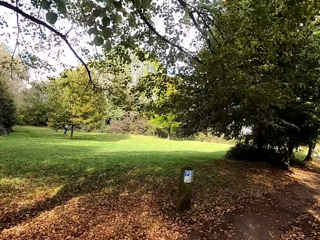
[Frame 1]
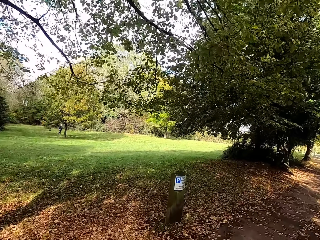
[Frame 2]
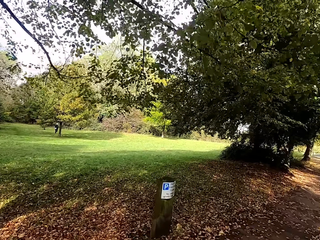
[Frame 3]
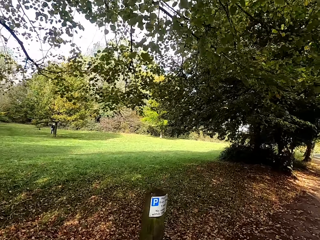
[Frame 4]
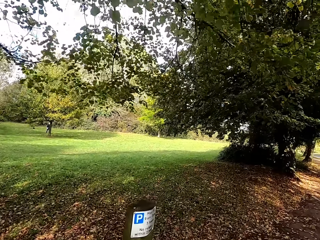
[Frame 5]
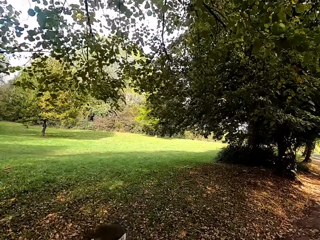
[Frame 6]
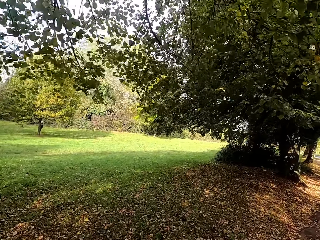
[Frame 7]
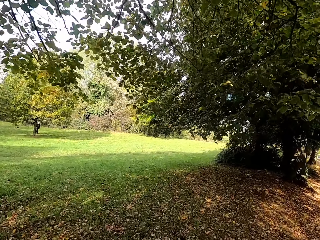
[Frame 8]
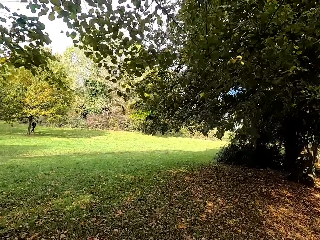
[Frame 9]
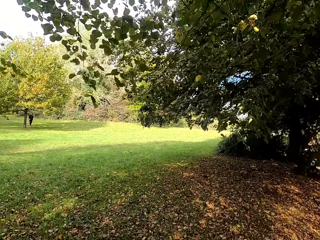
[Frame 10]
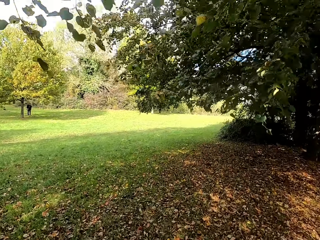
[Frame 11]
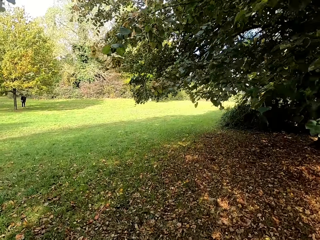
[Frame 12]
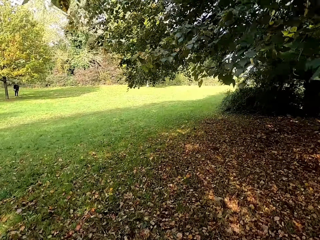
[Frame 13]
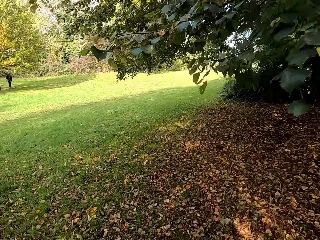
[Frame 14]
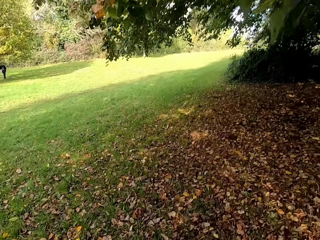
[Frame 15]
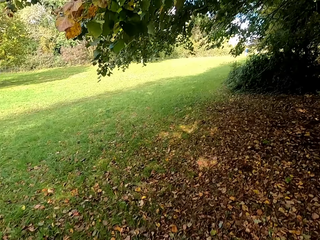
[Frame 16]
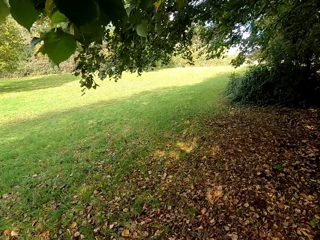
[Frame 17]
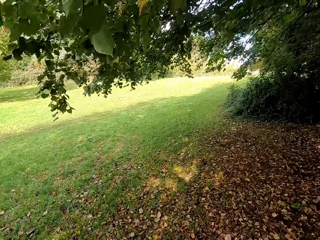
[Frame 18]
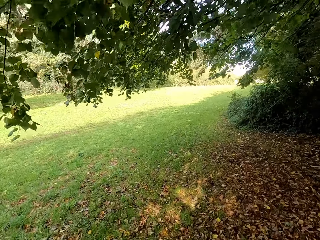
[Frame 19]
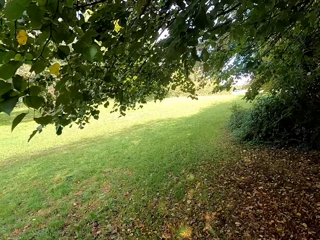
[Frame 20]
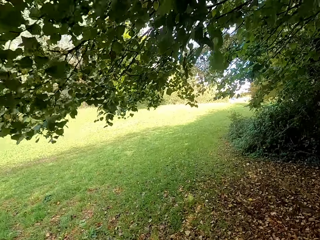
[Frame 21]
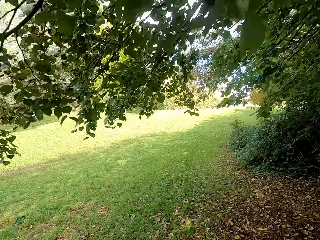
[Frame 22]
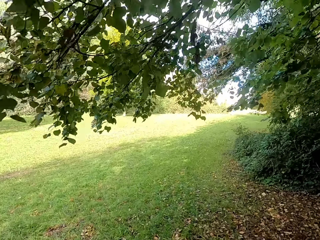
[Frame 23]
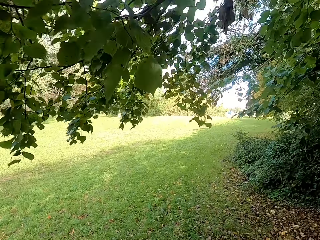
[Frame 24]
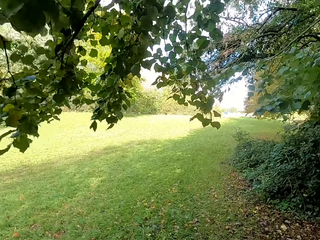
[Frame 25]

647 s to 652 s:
The camera wearer runs in the fields.

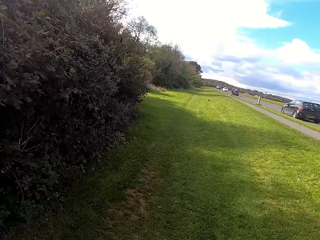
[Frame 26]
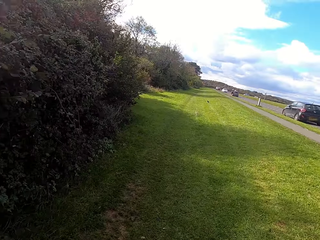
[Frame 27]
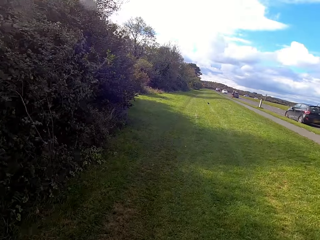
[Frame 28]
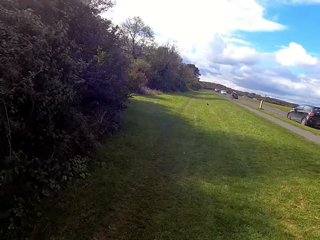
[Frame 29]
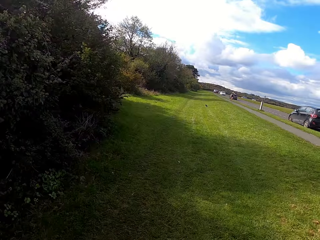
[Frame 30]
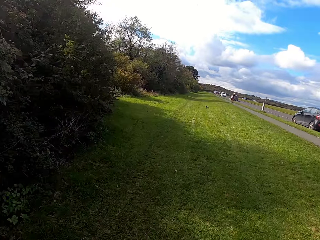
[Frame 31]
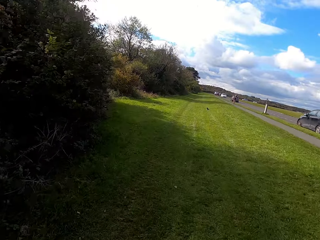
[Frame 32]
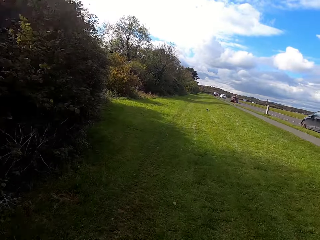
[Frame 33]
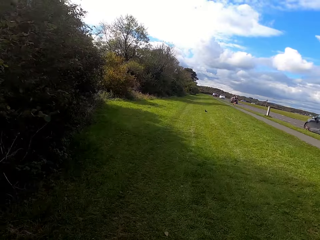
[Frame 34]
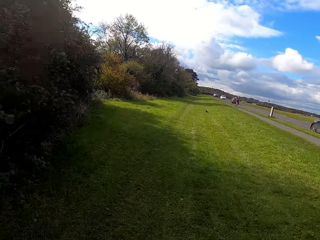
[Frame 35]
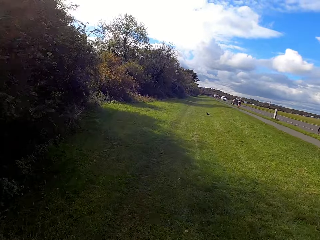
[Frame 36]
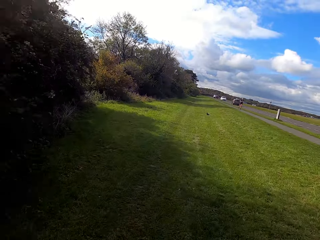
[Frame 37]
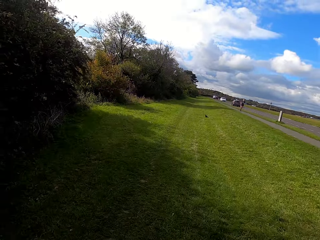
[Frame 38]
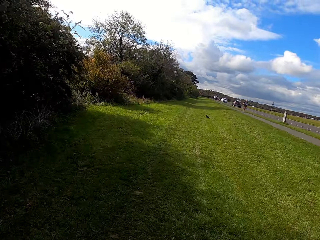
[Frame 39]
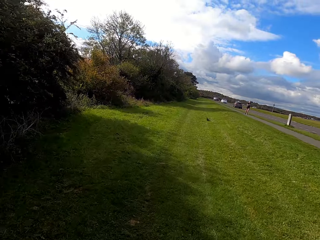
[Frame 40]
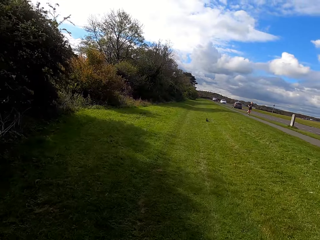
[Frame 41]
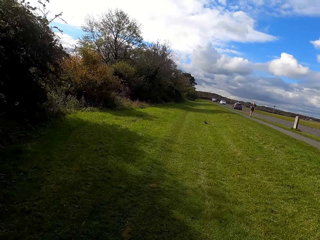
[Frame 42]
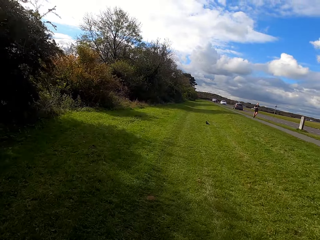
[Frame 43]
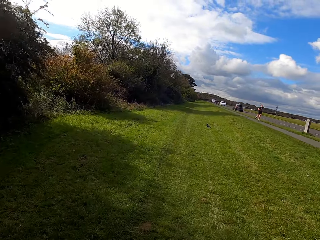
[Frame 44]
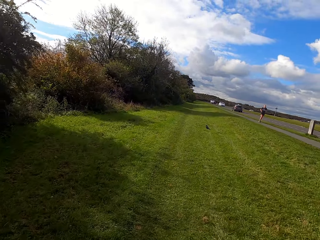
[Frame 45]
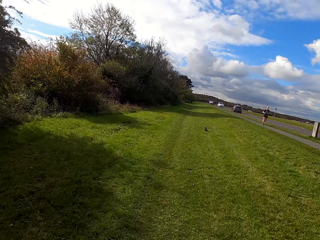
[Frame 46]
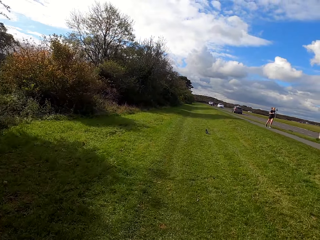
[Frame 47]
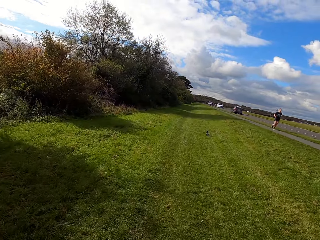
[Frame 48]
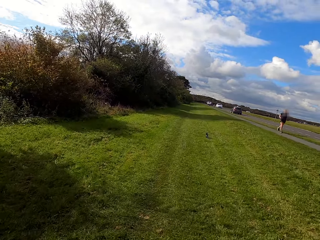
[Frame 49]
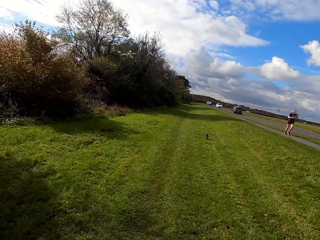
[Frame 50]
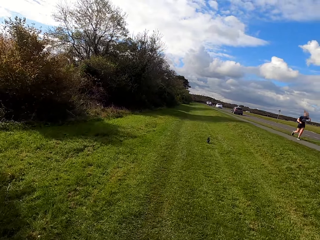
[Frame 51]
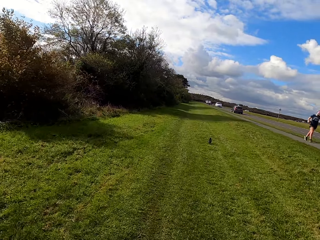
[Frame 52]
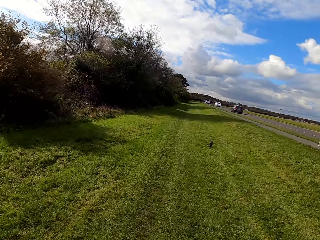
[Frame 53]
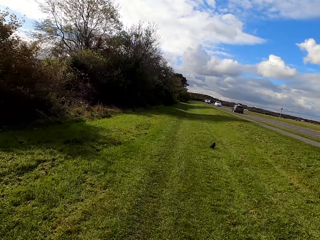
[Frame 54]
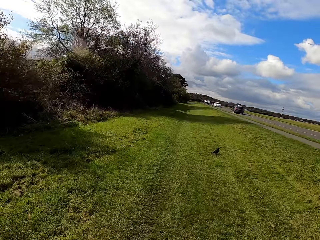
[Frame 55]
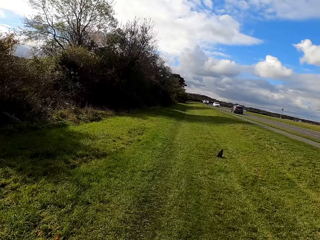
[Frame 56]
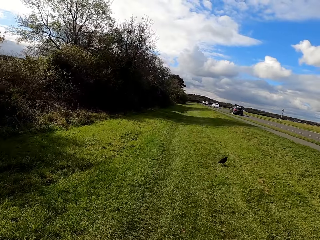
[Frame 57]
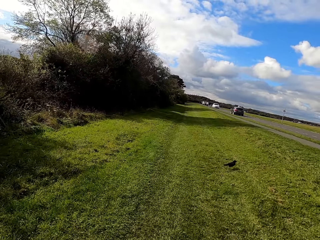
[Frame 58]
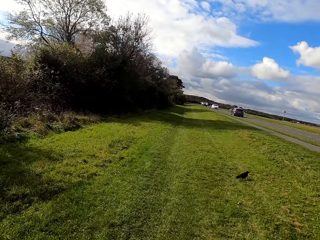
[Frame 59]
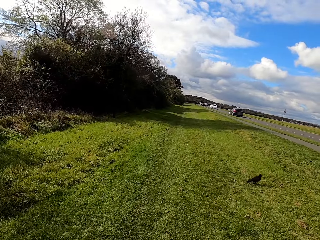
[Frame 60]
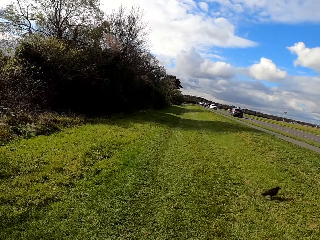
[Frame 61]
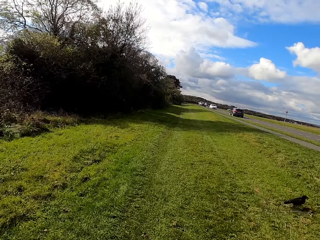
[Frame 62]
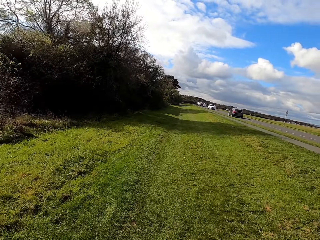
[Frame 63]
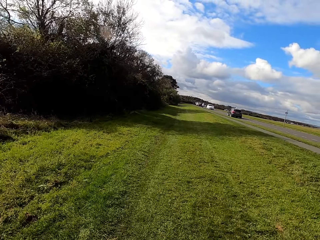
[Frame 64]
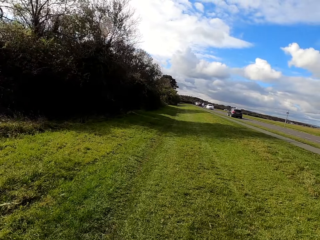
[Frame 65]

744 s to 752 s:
The camera wearer runs along the road.

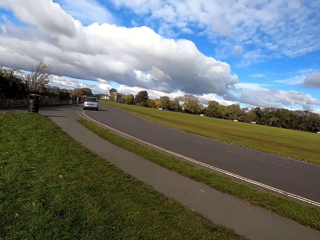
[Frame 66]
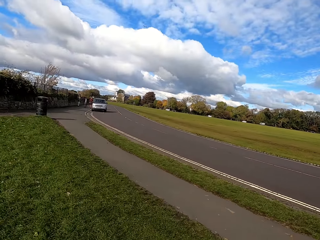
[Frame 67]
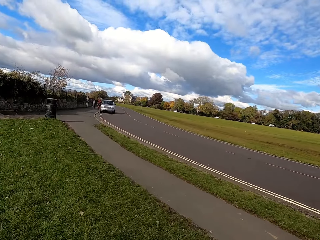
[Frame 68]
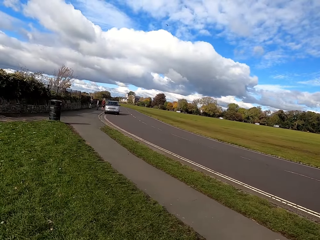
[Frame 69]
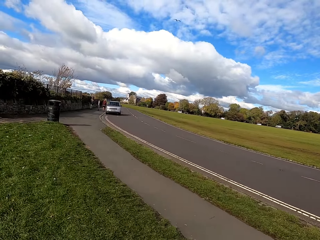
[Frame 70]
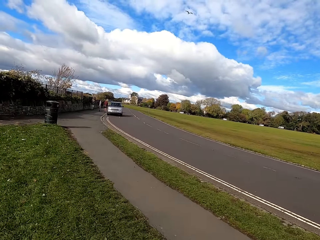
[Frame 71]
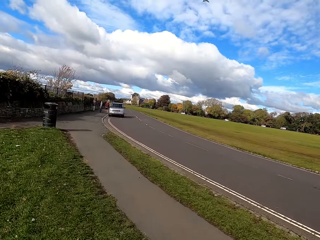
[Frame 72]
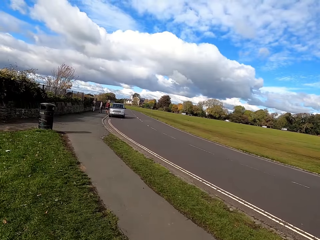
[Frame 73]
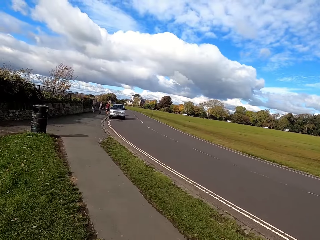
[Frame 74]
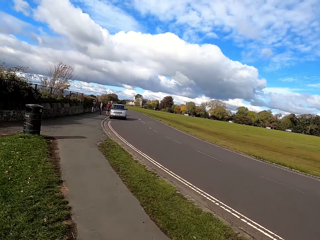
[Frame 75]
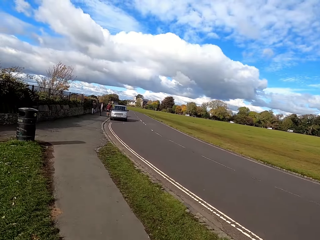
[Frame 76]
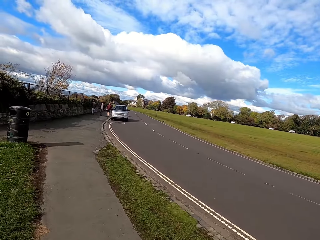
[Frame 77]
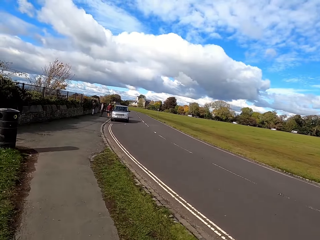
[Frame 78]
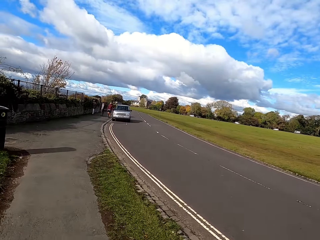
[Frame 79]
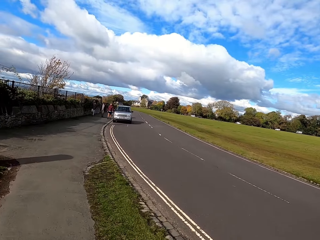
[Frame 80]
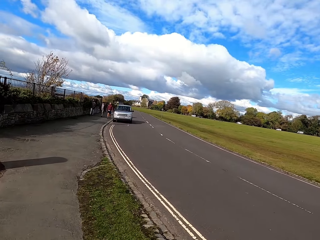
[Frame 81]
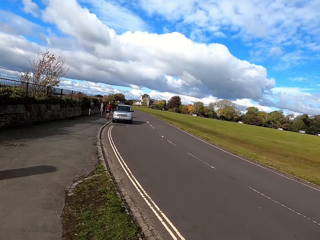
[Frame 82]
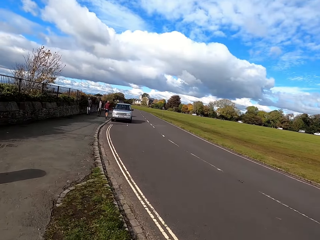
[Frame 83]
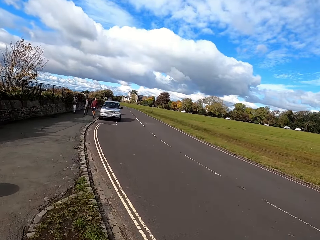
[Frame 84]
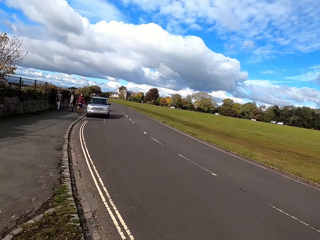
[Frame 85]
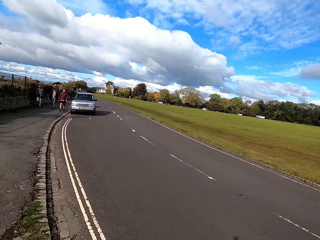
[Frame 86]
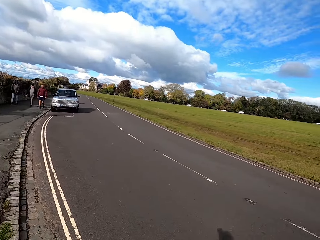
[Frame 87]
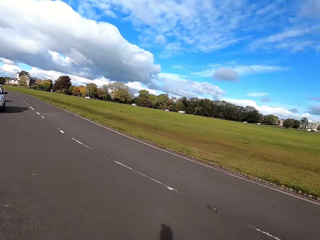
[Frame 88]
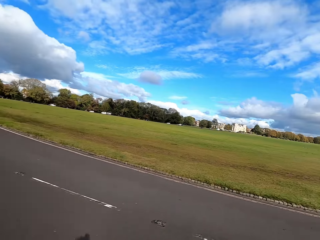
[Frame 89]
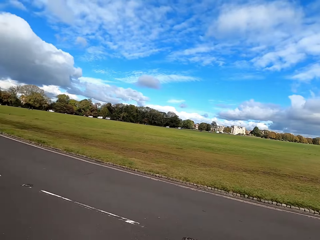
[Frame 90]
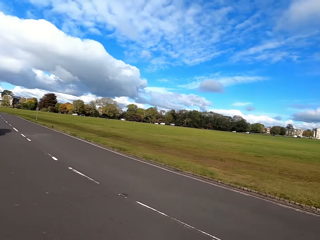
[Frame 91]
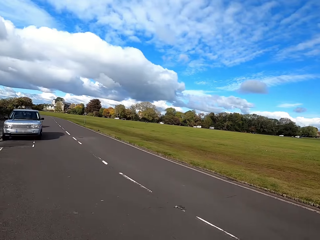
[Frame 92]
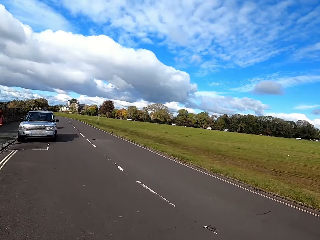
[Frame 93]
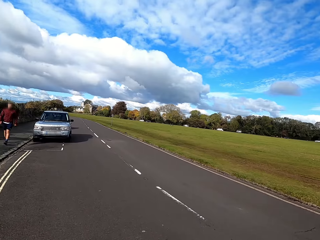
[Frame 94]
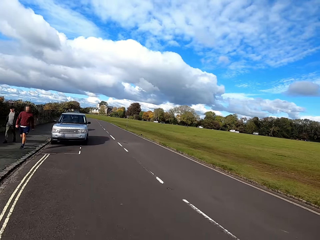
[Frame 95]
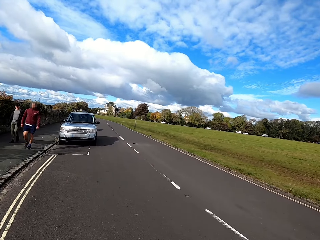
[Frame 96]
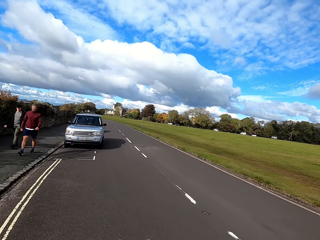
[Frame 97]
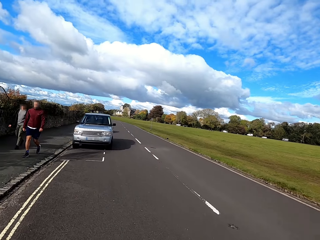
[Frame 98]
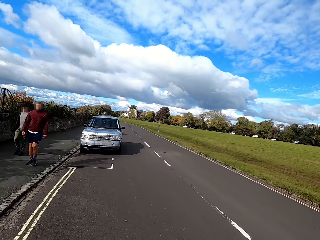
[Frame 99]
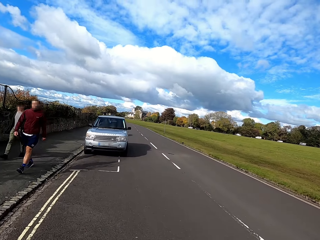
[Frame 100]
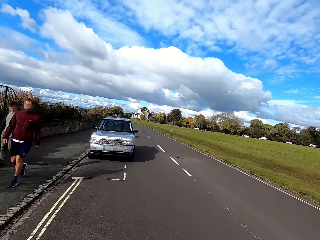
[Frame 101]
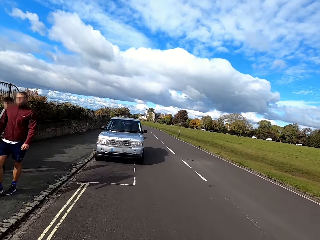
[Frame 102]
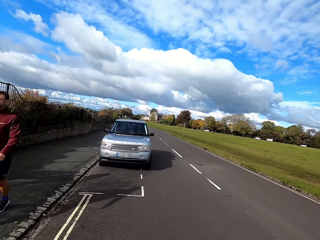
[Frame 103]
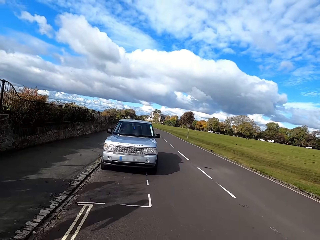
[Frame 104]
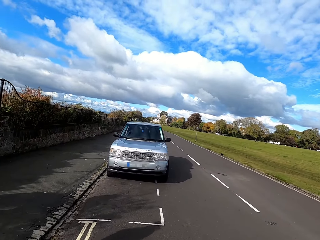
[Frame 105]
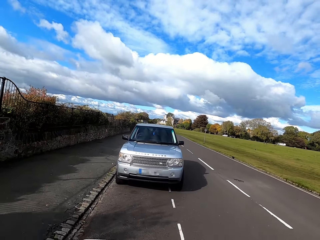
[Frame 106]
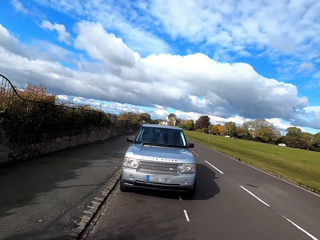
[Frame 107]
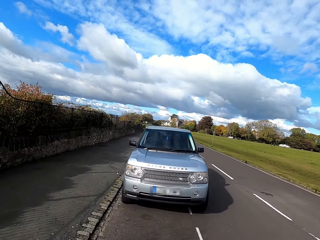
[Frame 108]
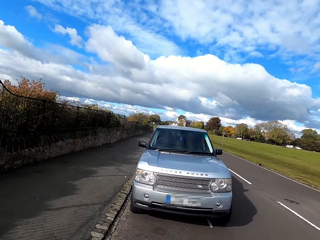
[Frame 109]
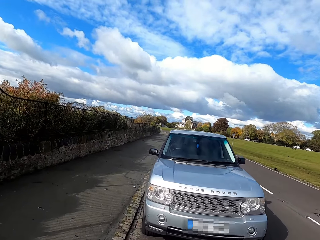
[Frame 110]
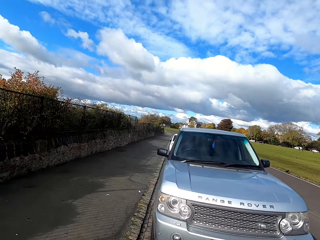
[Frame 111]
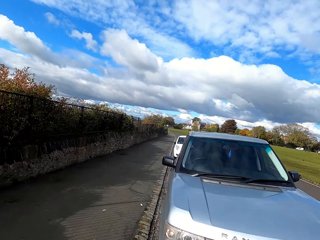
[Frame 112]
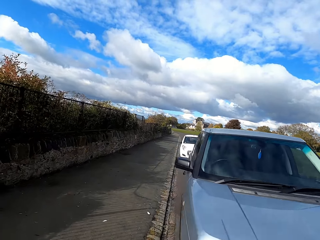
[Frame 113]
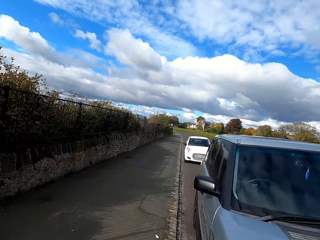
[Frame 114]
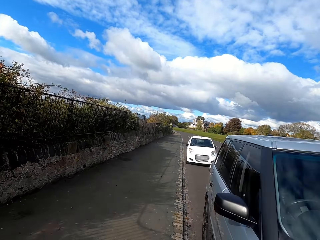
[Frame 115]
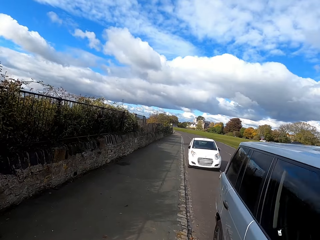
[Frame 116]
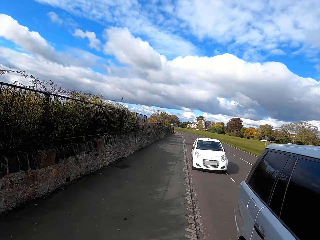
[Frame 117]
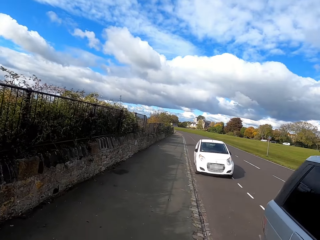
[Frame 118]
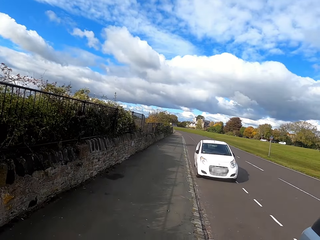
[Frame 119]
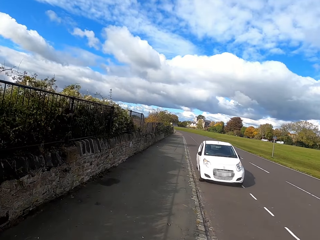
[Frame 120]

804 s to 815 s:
The camera wearer runs on a sidewalk. They run on the road.
